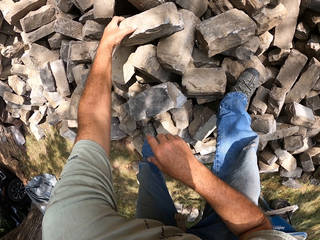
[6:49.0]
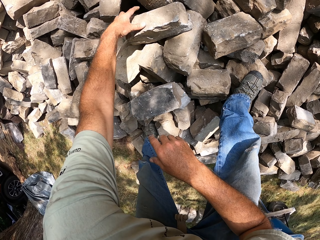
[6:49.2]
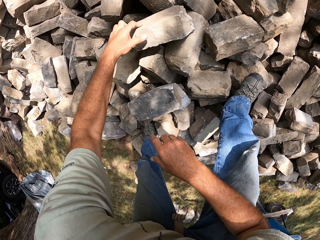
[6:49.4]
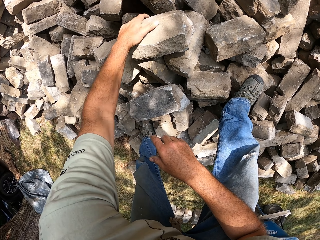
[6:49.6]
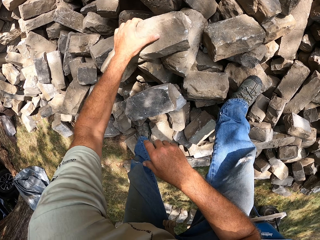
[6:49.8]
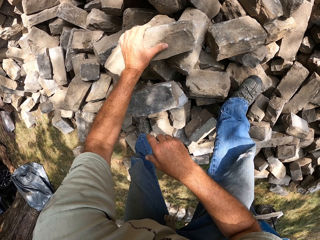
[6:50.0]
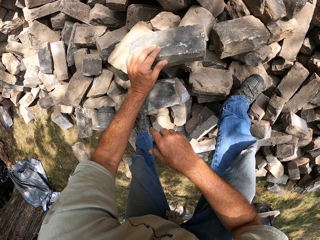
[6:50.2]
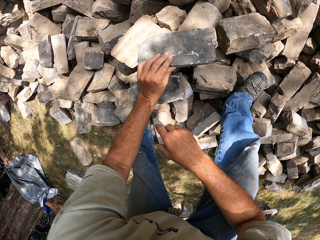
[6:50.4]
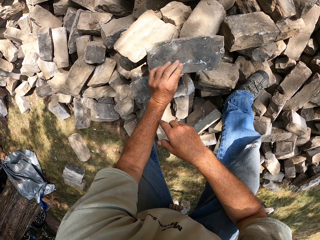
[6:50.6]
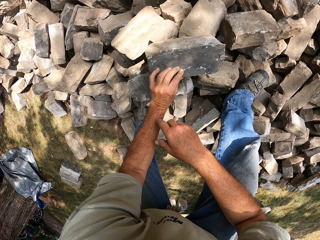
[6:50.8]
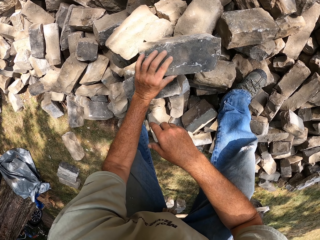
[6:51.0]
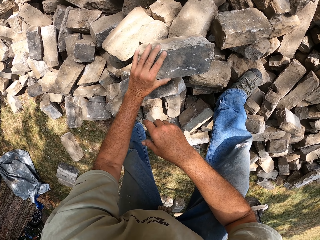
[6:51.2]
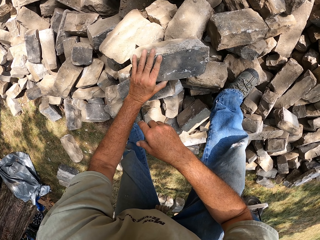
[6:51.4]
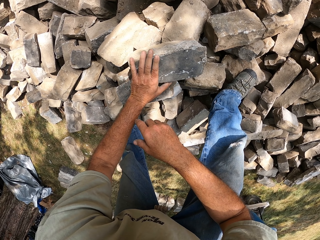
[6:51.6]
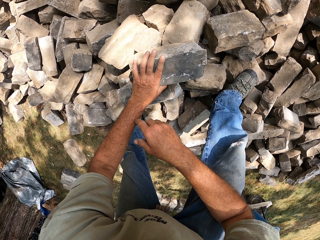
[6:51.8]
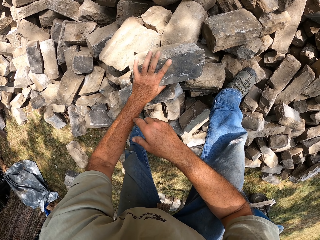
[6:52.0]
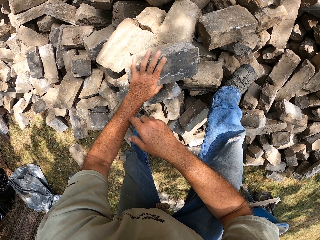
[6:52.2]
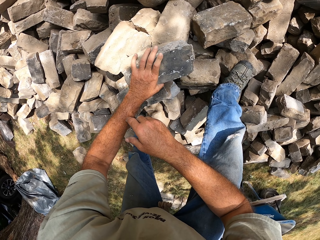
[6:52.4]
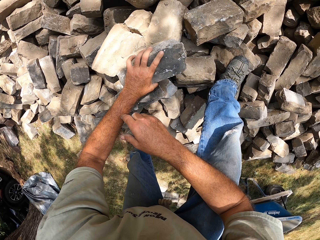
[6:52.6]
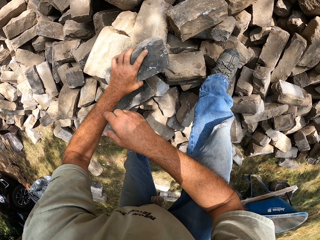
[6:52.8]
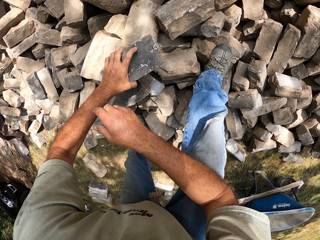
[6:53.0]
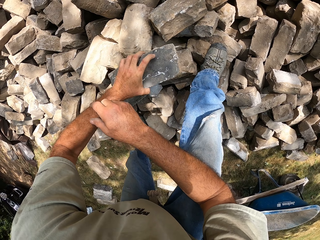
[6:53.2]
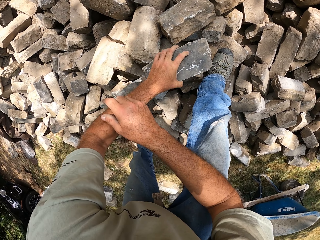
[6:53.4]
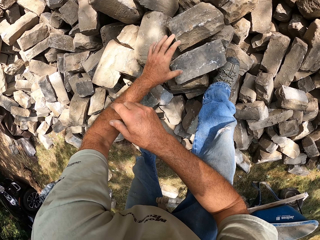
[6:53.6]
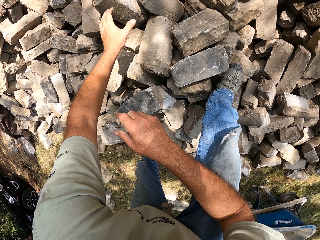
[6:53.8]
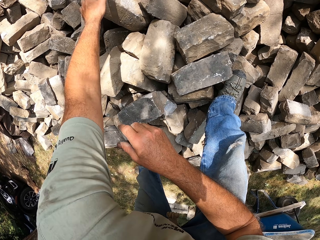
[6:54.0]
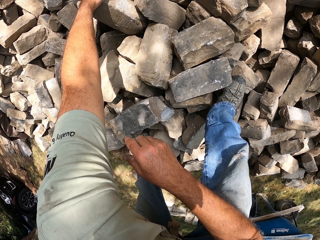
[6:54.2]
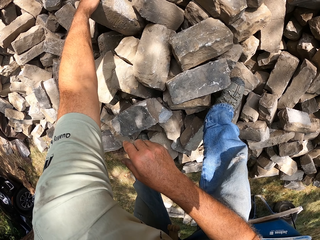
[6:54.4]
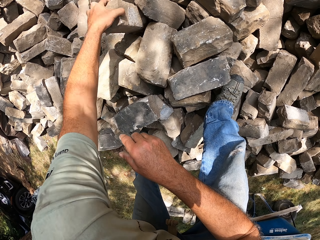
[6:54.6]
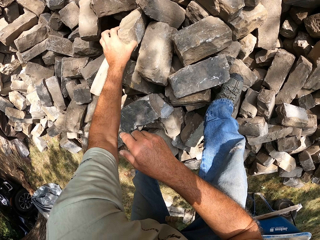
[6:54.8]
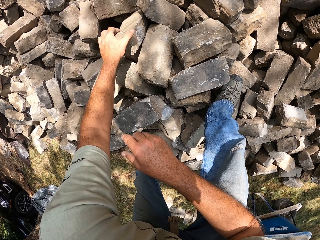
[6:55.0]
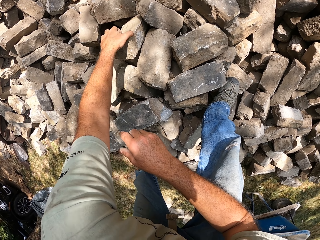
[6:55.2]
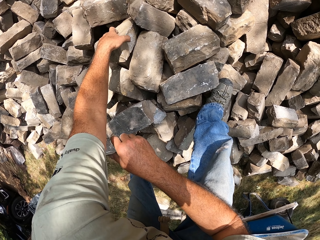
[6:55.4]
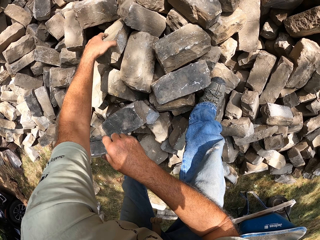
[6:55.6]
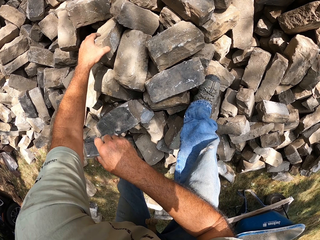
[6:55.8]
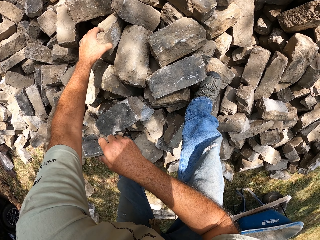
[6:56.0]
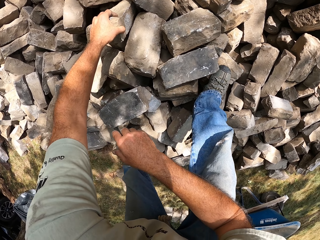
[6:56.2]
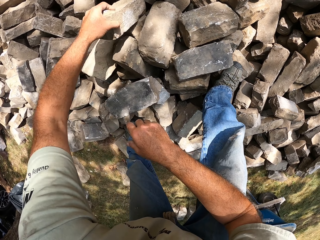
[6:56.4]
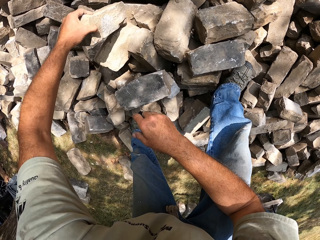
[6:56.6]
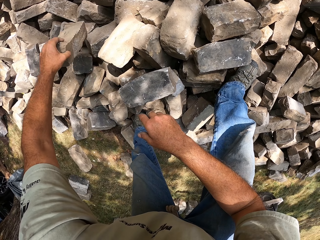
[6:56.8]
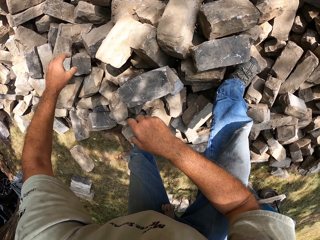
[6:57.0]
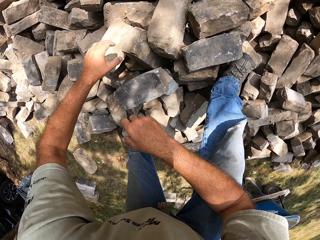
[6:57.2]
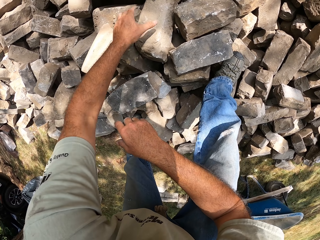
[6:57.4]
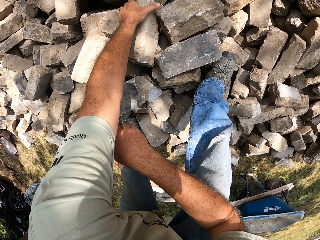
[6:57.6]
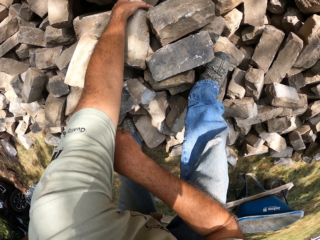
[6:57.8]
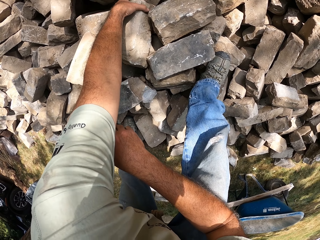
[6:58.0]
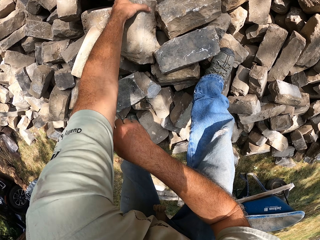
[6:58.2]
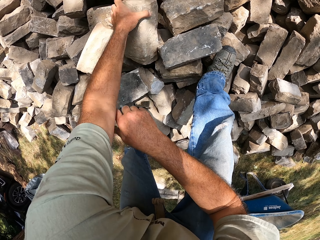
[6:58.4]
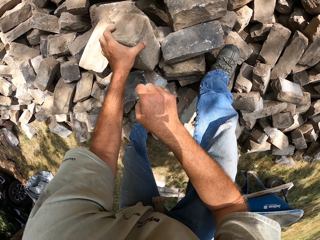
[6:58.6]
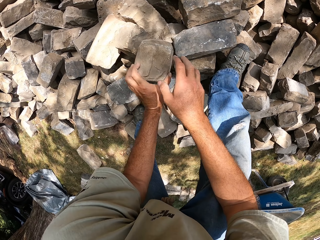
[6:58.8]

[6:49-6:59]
The camera wearer pulls a block with his left hand. He drops the block with his left hand. He puts stones aside. He pulls a block with his left hand. He picks up a block with his left hand and drops the block on the blocks. He pulls a block with his left hand.

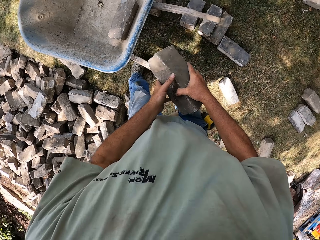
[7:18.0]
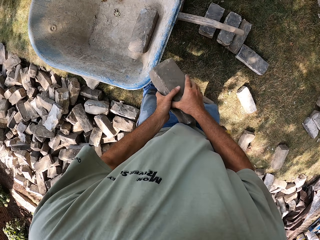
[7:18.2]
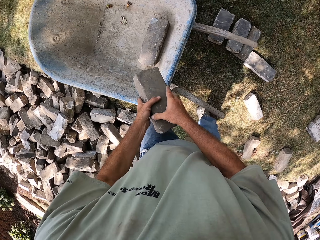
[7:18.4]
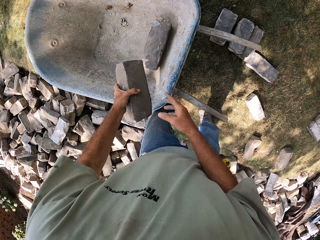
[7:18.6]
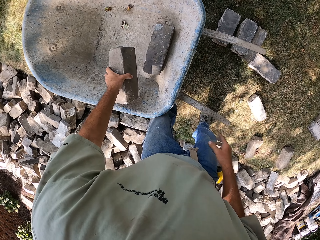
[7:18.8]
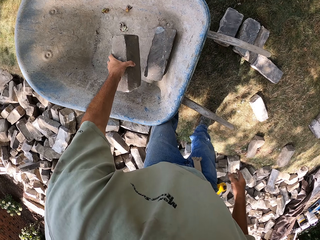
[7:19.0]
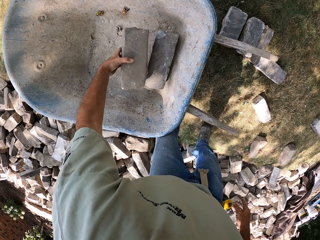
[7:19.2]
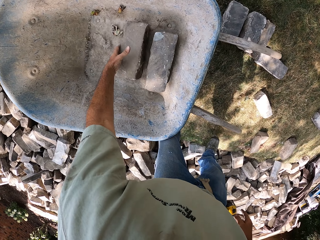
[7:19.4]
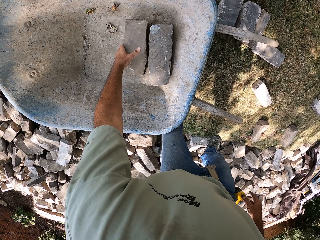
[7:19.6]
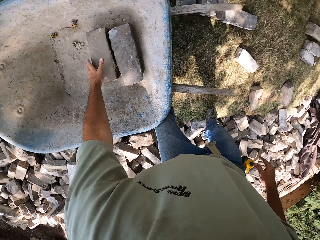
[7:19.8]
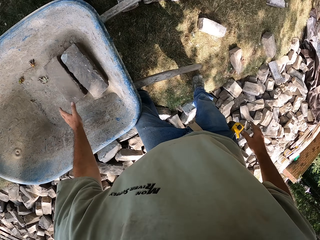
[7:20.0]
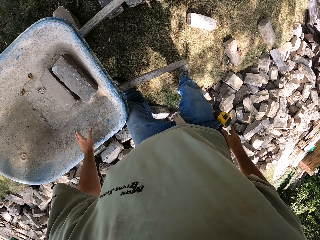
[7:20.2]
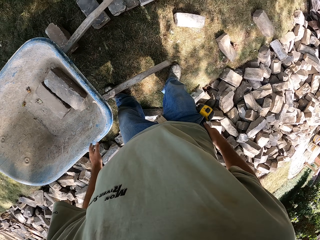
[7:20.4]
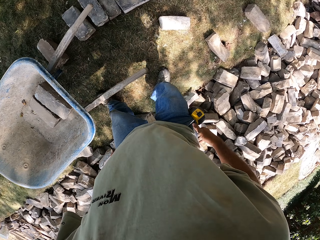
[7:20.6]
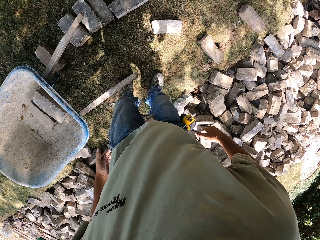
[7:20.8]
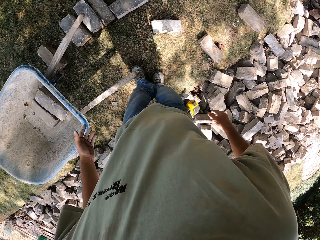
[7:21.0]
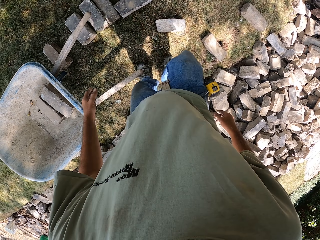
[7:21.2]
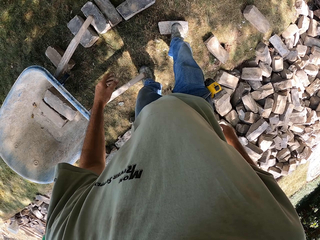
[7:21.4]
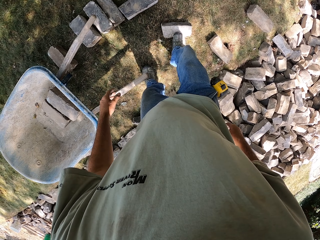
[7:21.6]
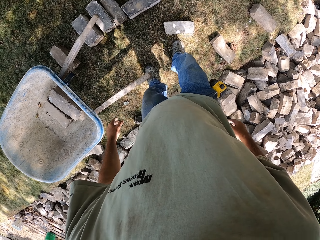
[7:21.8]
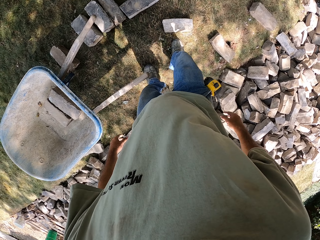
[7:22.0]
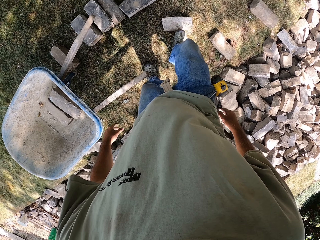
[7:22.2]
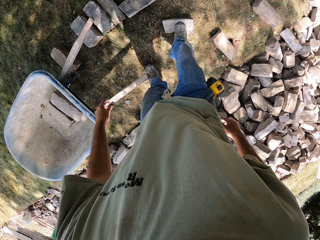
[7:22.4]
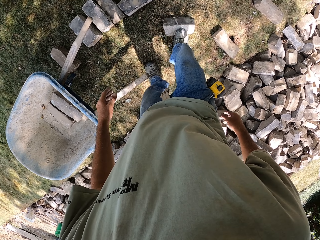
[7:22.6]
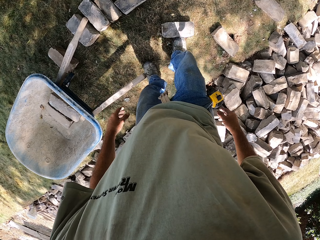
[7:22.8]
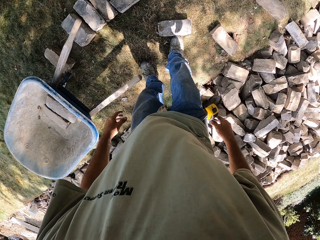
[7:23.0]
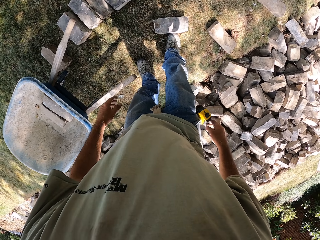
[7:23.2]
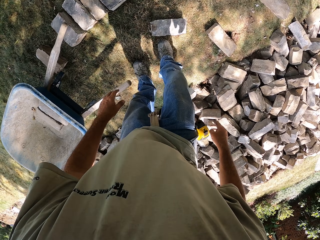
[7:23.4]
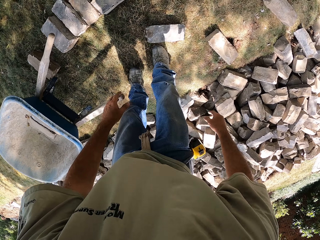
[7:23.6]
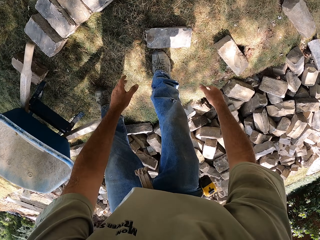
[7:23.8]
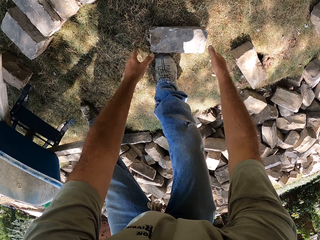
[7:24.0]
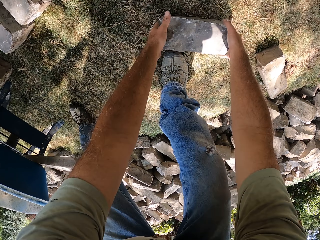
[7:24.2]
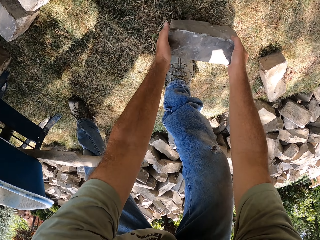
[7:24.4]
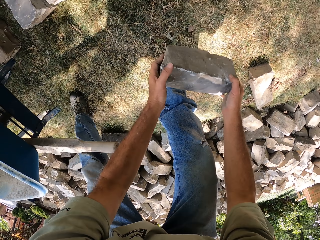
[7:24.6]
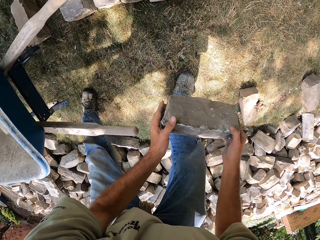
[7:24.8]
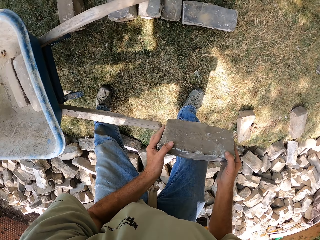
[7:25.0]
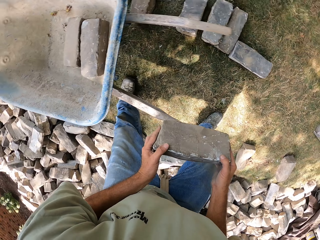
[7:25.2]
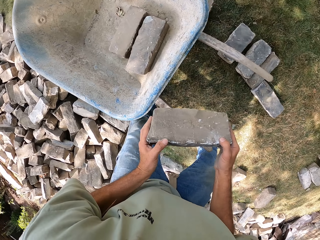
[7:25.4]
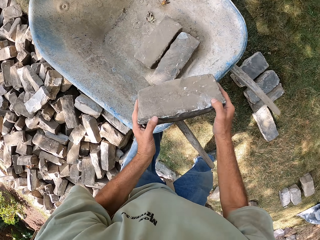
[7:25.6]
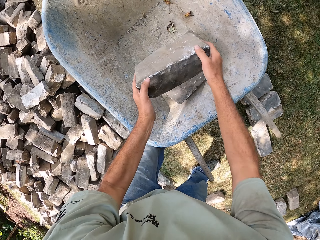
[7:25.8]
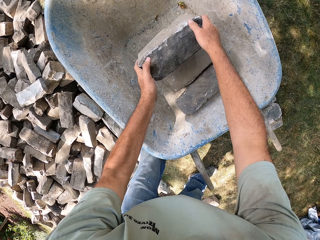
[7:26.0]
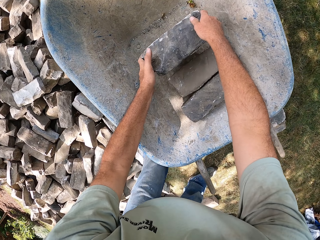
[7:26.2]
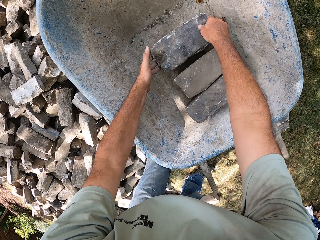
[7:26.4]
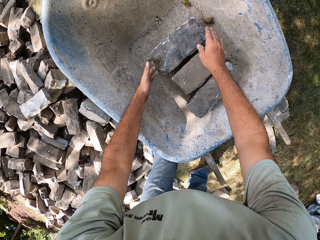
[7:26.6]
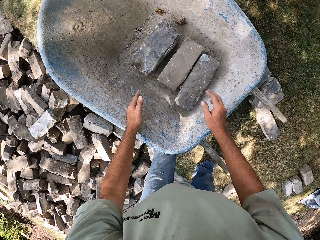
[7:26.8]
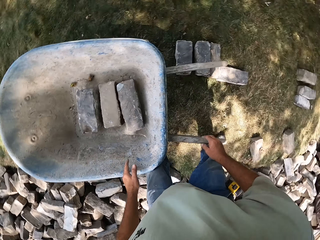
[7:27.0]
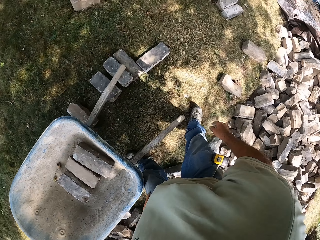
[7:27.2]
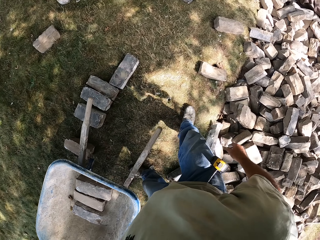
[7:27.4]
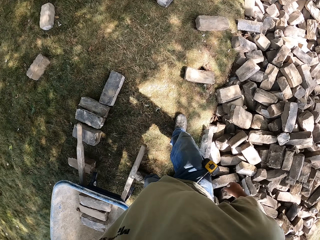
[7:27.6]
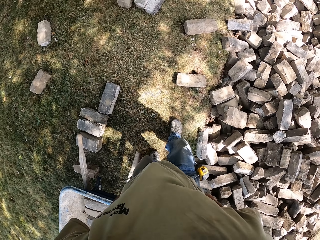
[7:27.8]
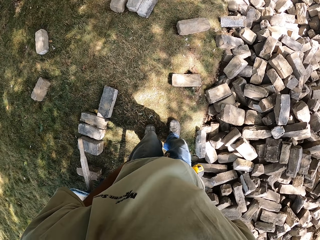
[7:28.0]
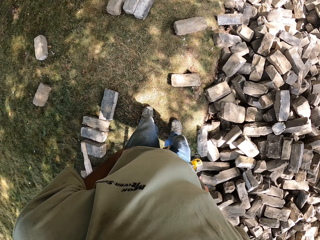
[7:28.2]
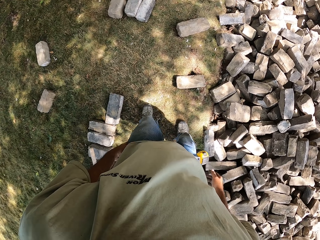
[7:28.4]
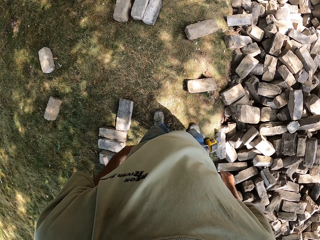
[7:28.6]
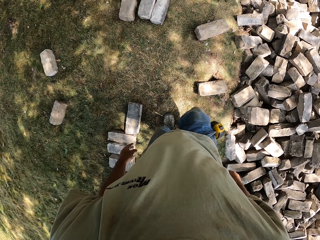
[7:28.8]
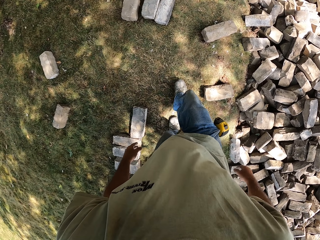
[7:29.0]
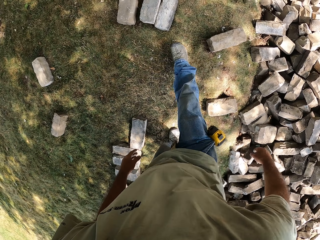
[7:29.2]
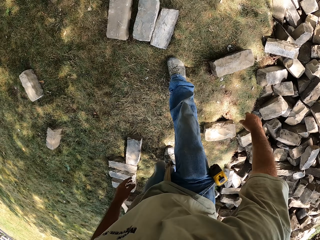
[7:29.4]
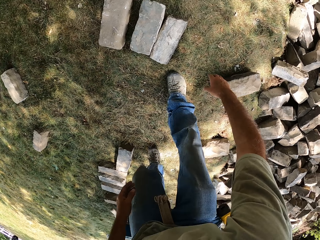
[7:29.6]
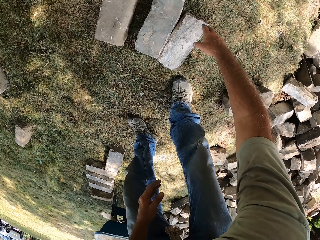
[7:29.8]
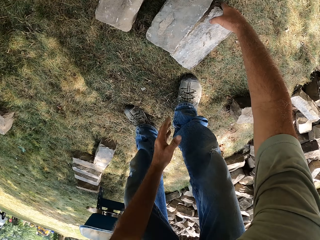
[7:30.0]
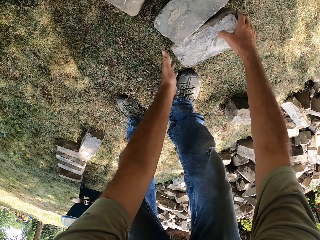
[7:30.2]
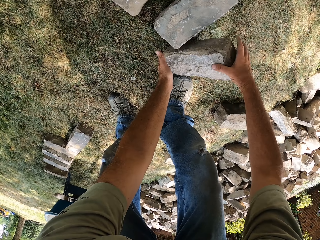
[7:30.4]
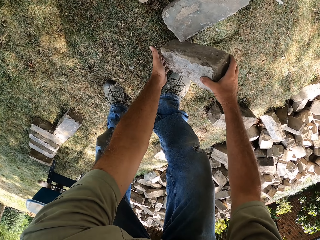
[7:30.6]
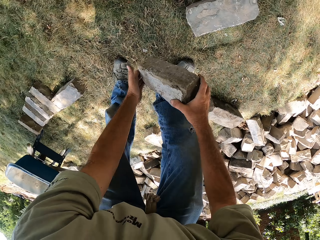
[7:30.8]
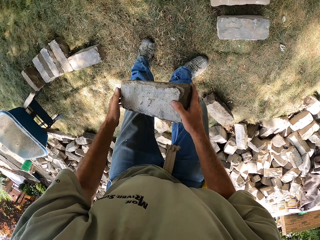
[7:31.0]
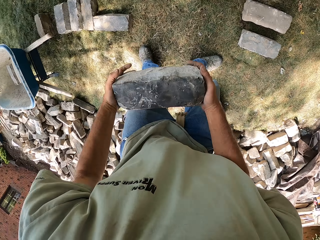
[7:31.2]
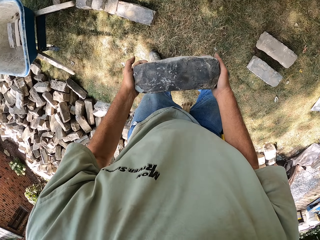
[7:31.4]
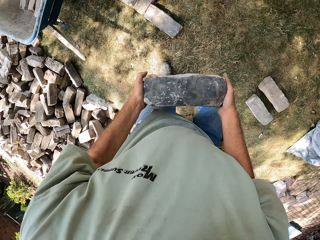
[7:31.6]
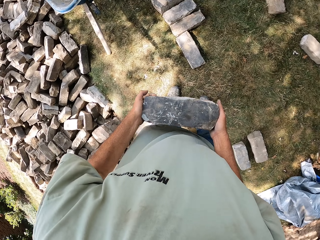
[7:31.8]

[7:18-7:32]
The camera wearer moves towards a wheelbarrow. He places a block or stone in the wheelbarrow with his left hand. He steps on a block with his right leg and moves the block with his right leg. He picks up a block with both hands. He places the block in the wheelbarrow. He bends towards a stone. He picks up a block from the ground.
